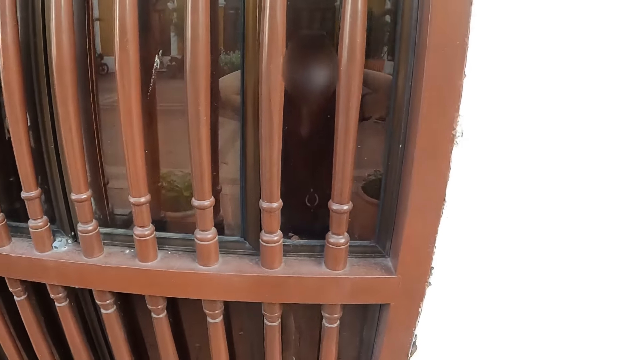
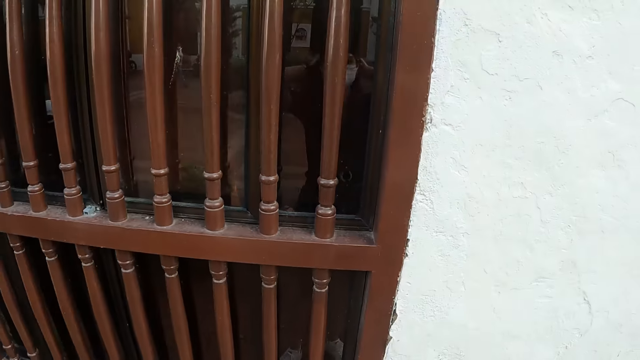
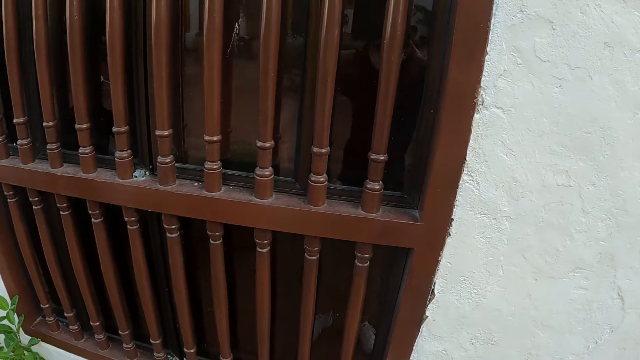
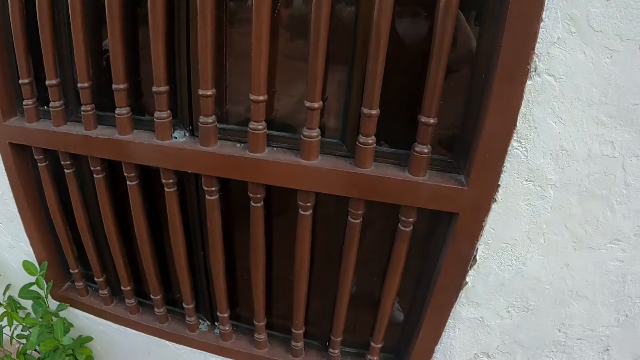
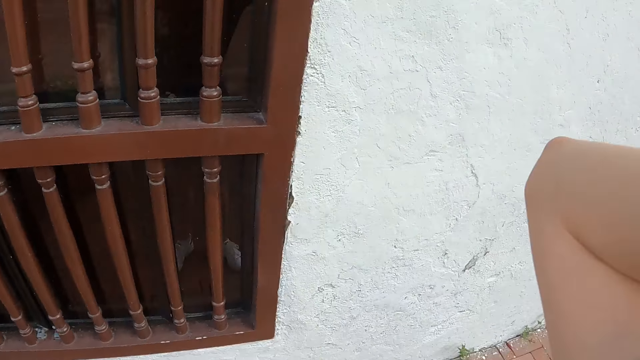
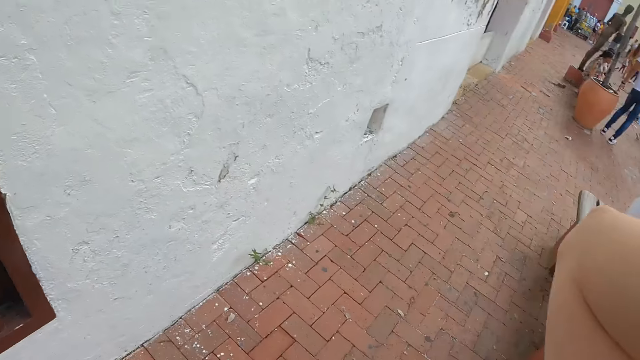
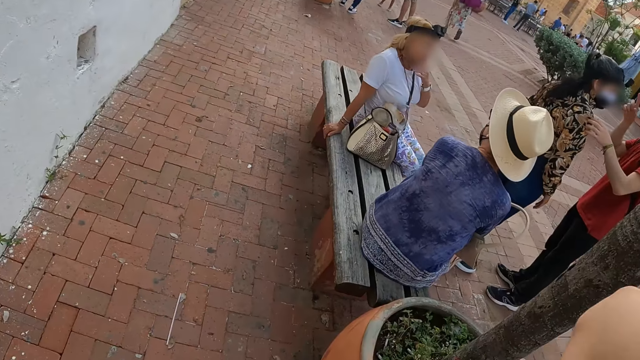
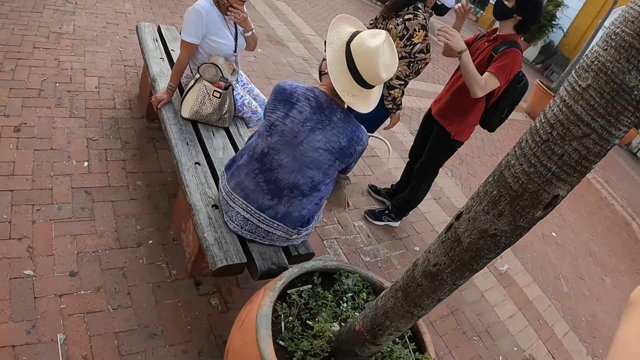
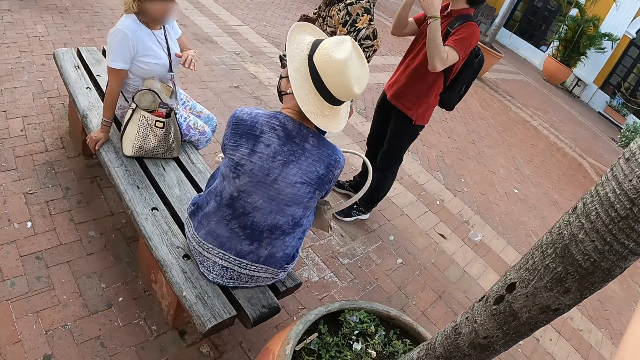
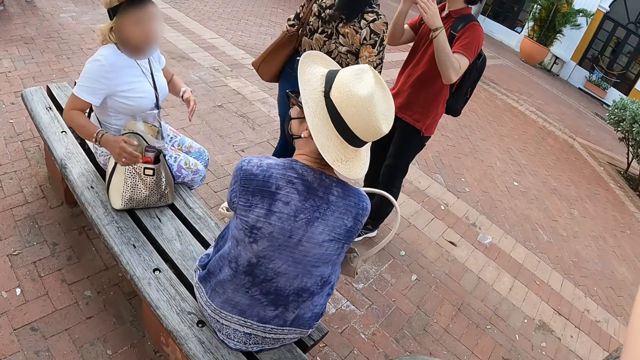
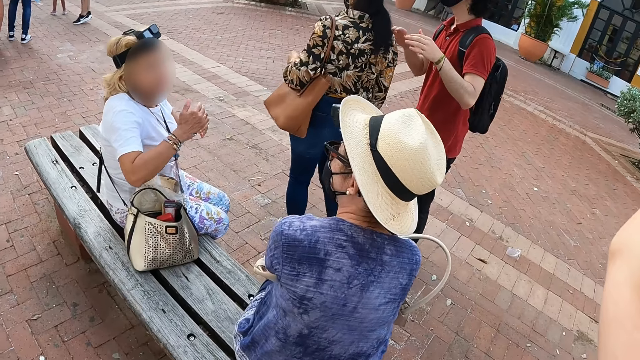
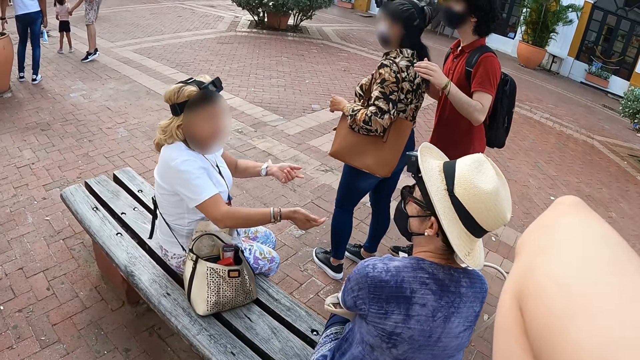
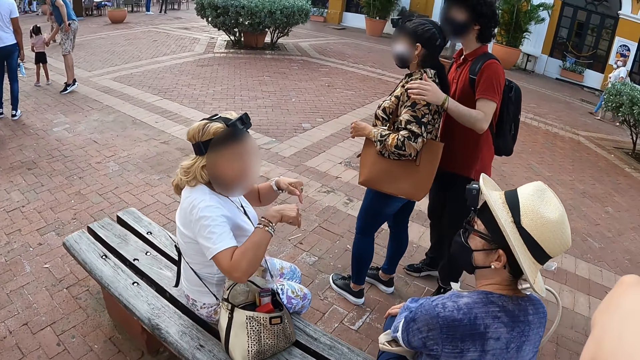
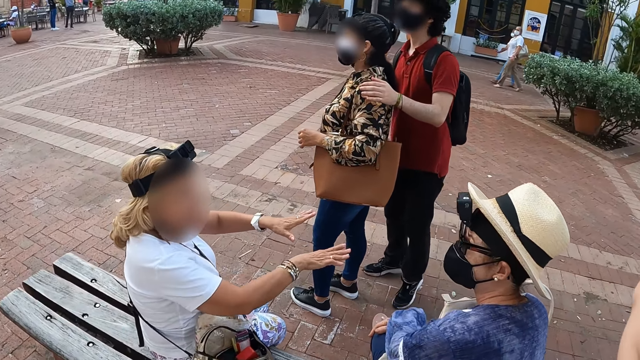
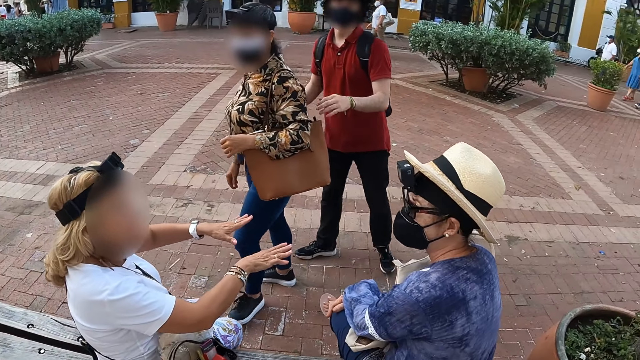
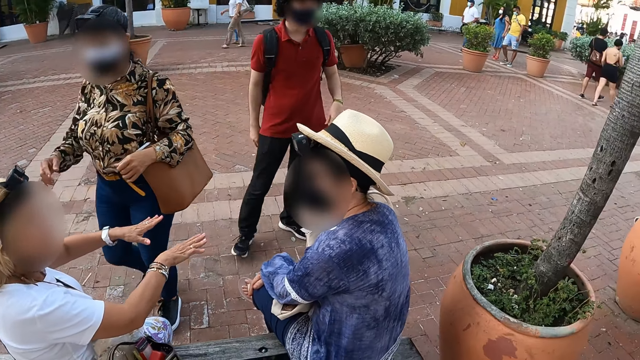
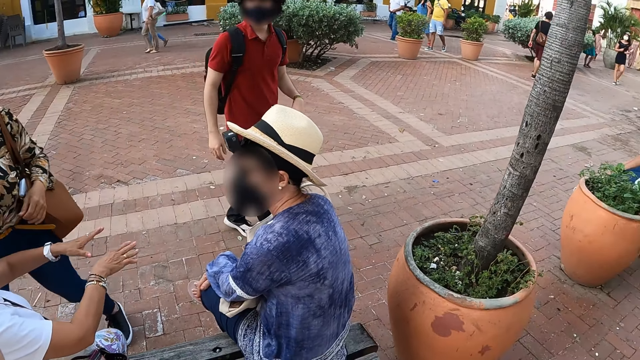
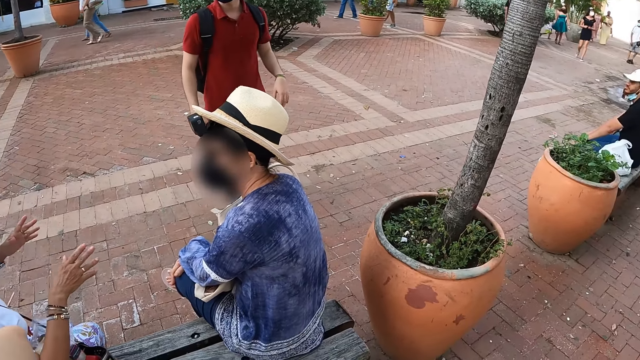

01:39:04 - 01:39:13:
The camera wearer moves around.

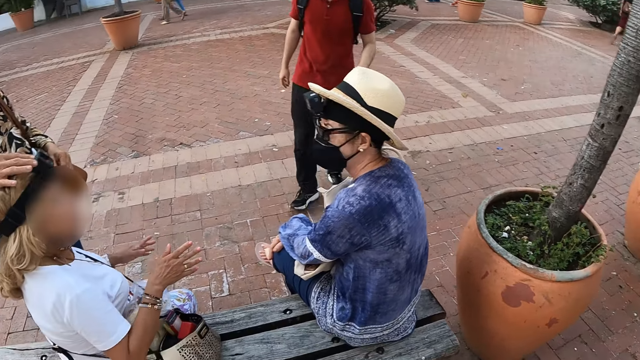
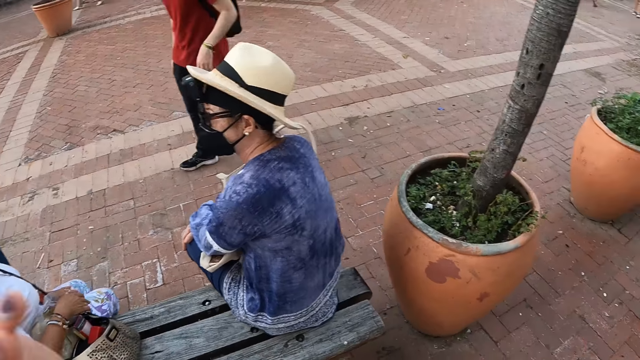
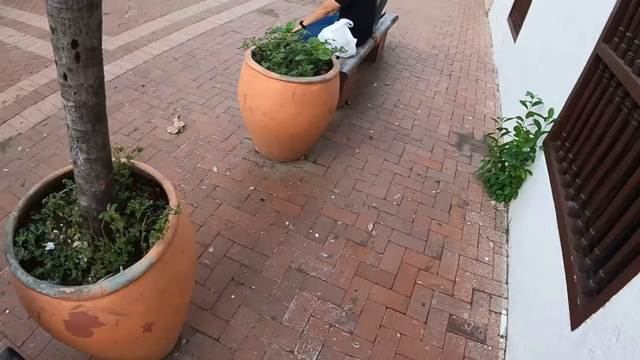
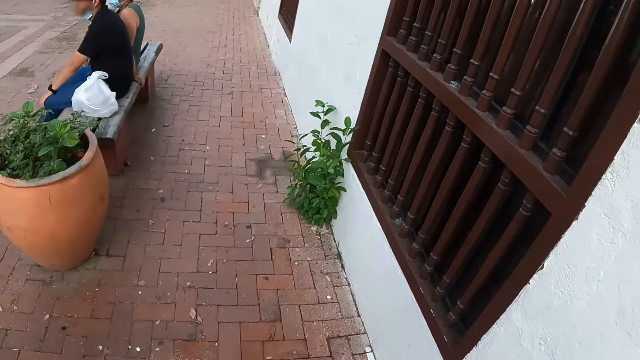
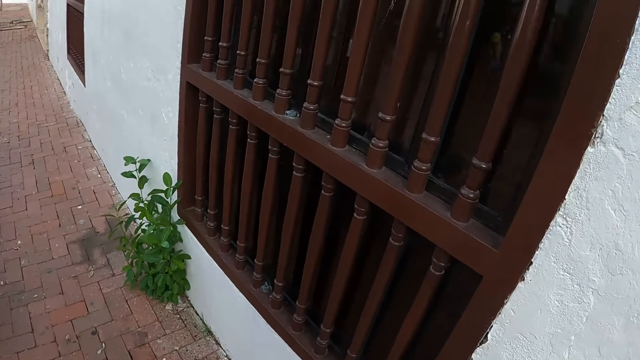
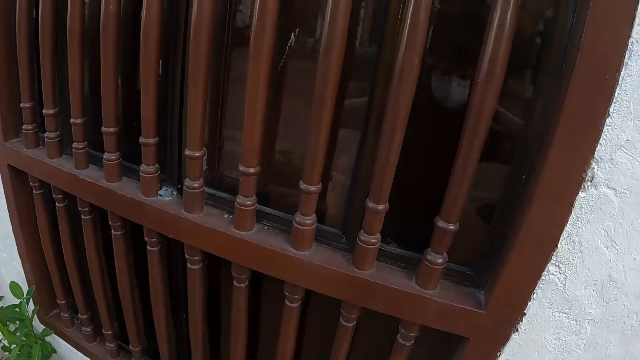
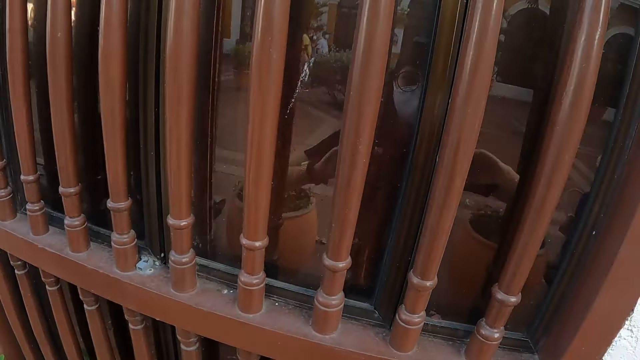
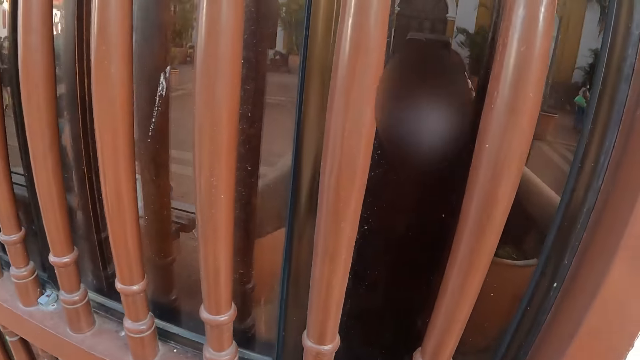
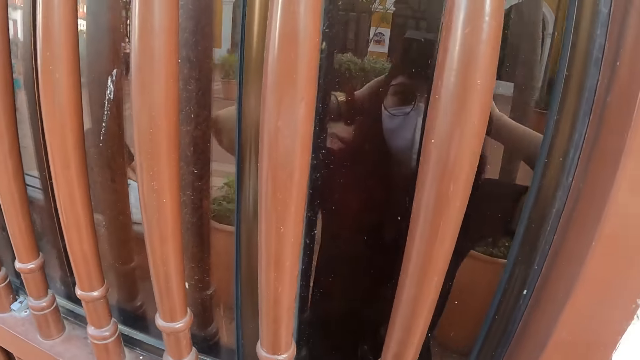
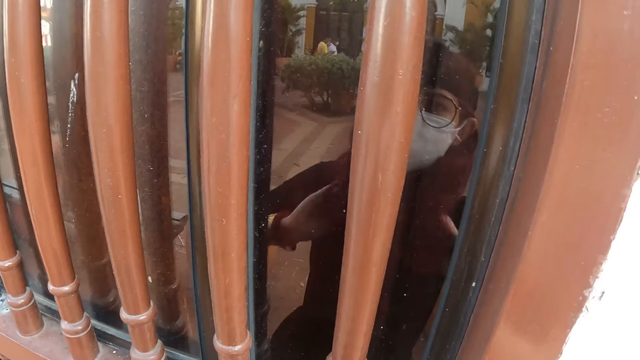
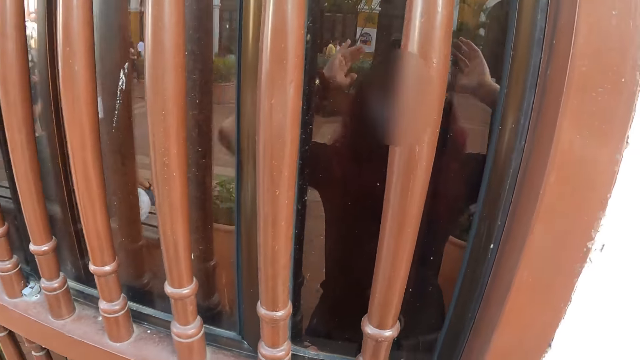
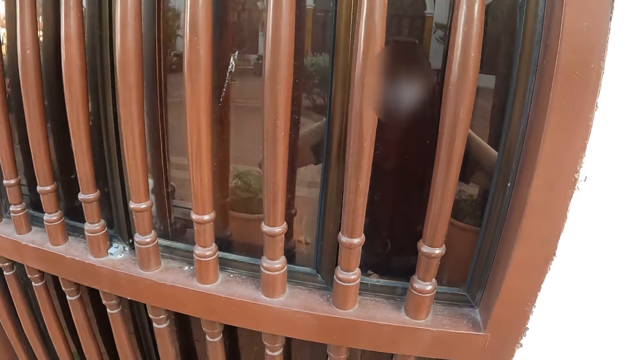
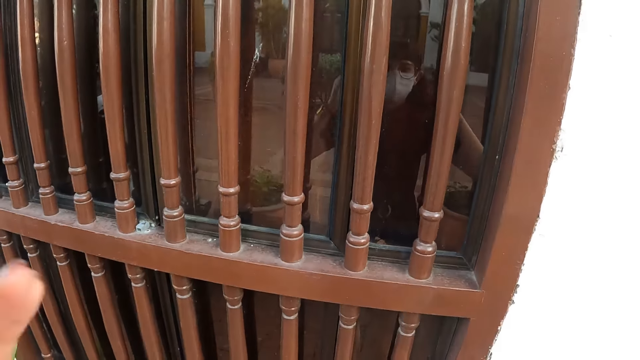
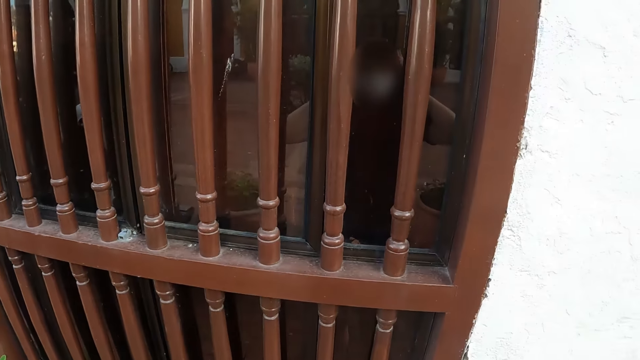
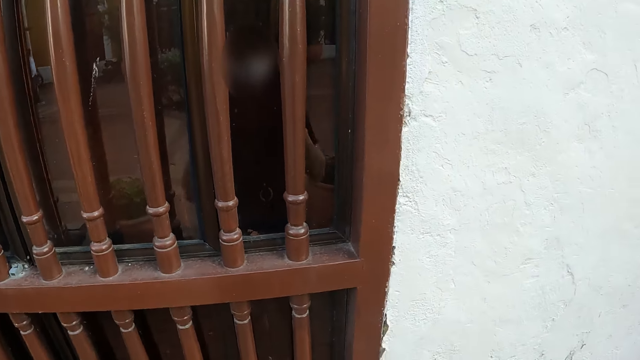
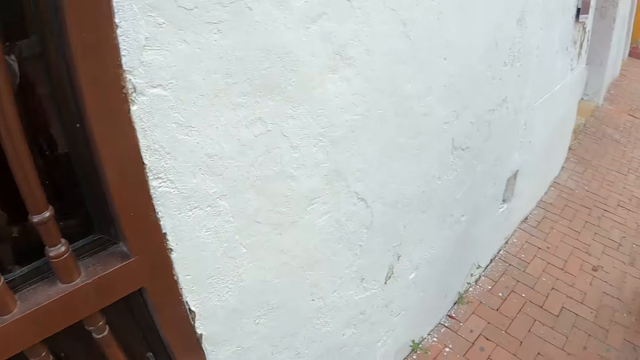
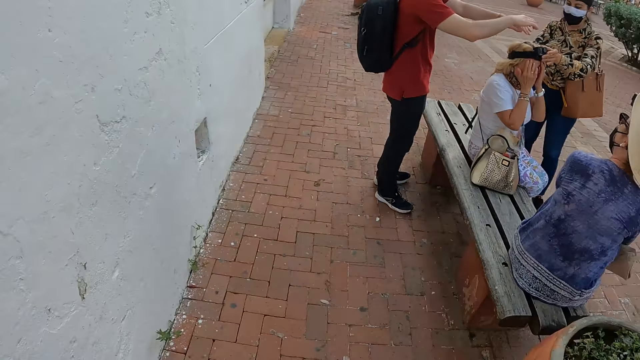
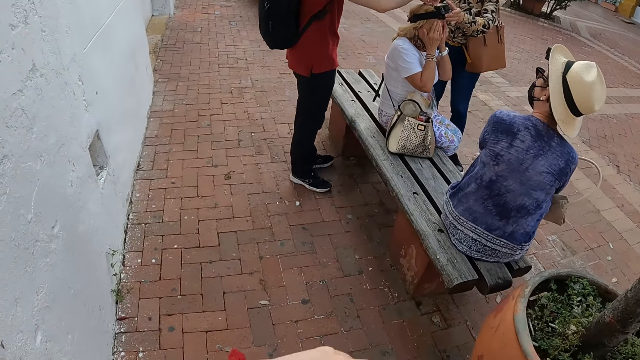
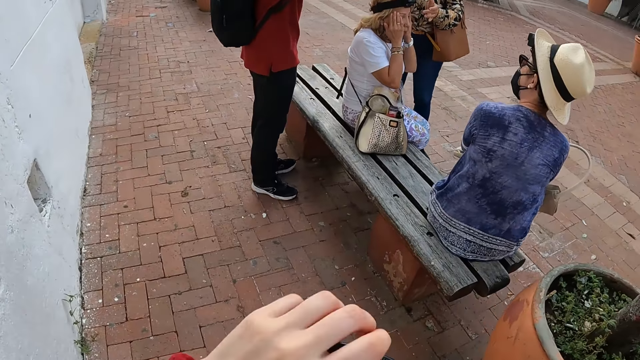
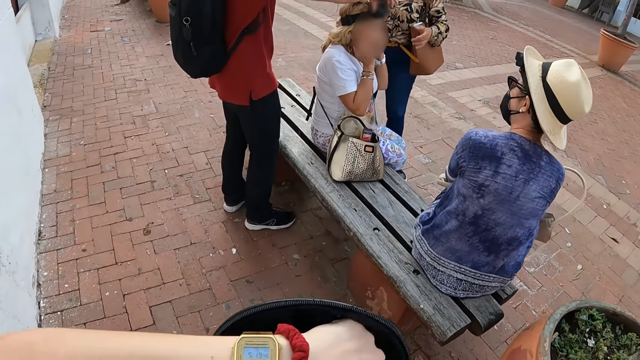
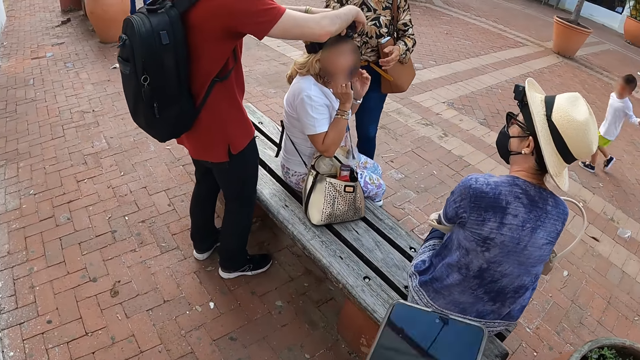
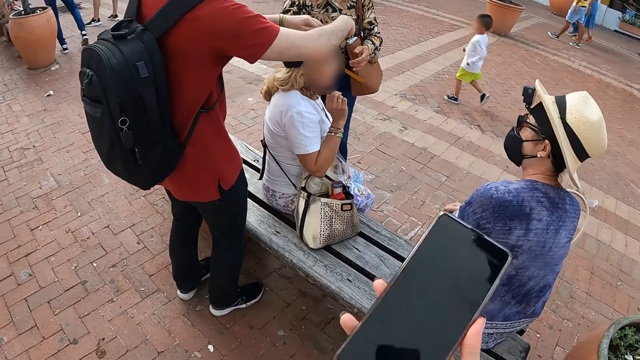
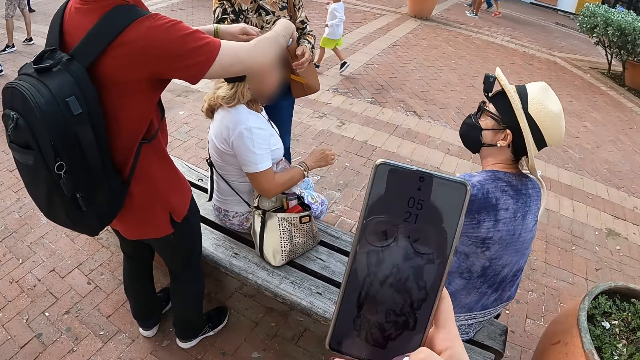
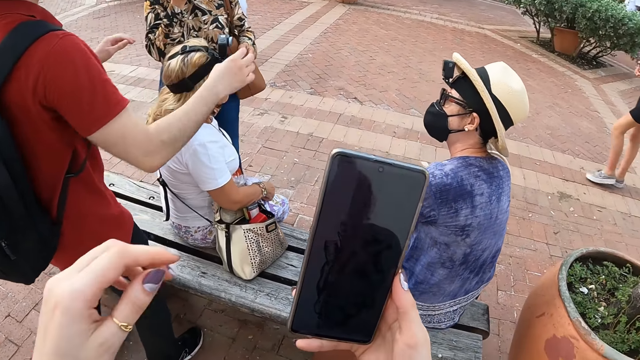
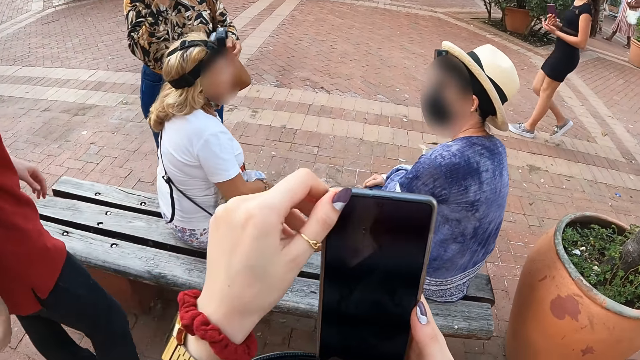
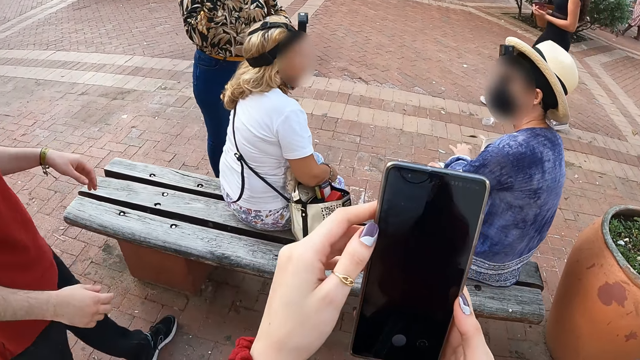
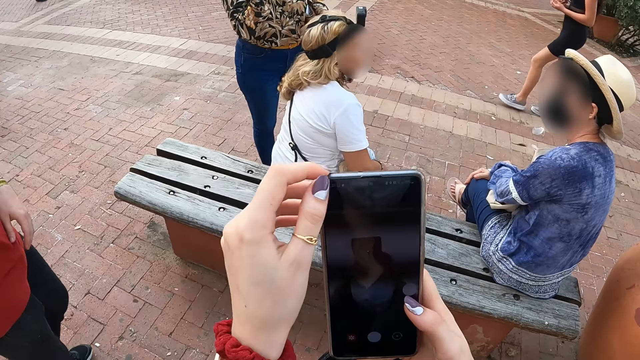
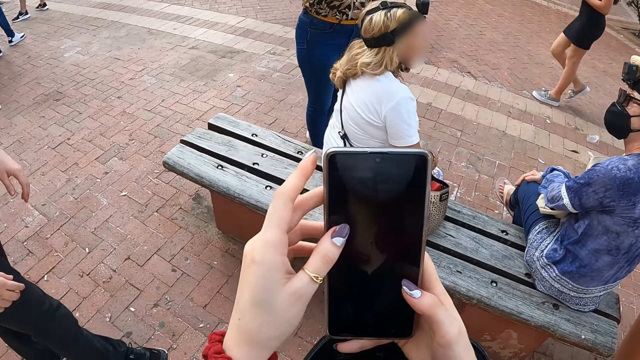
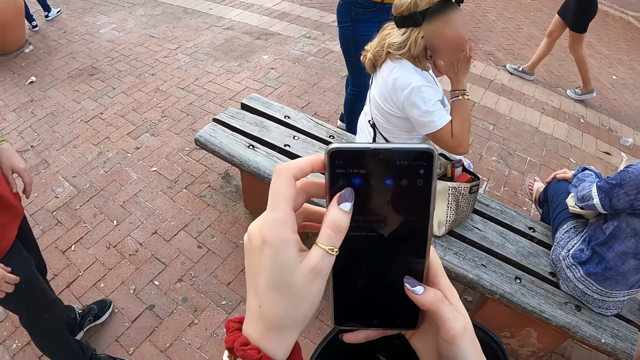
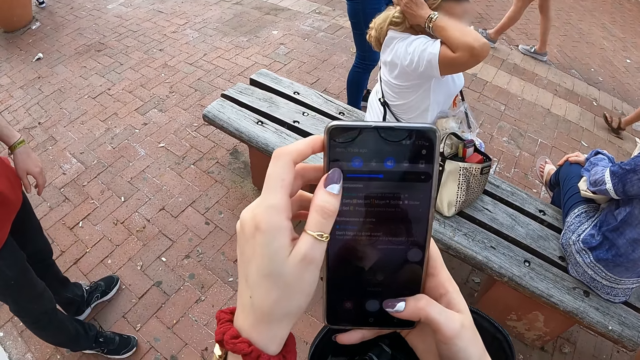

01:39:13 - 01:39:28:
The camera wearer walks along the sidewalk. She looks at herself in a mirror of a window. She makes the hair. She walks around the pavement. She picks up the phone from the bag. A man holds a camera on the head of a woman. The camera wearer operates the phone. She scrolls on the screen of the mobile phone.
